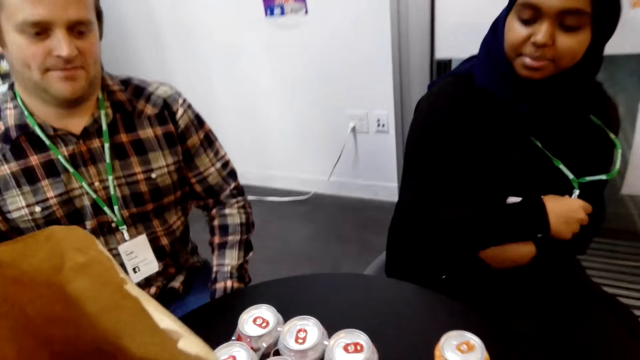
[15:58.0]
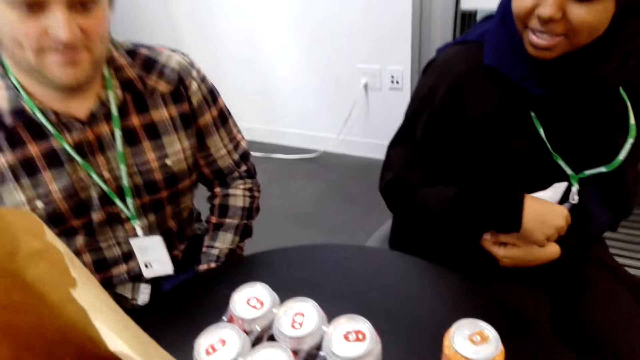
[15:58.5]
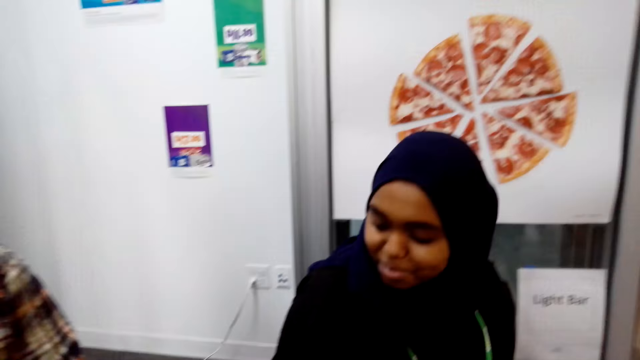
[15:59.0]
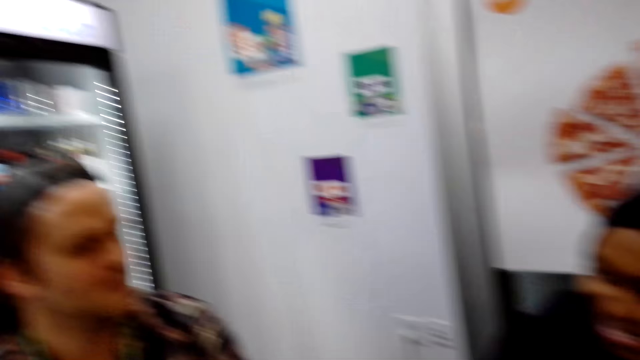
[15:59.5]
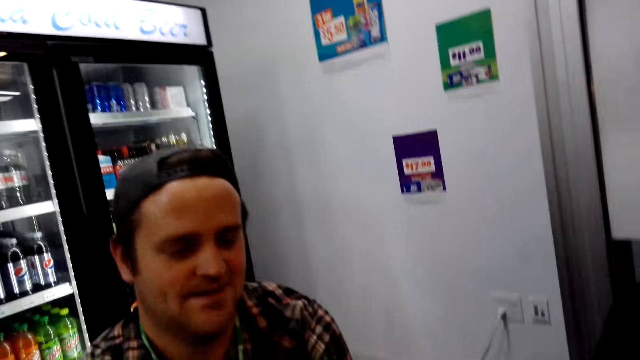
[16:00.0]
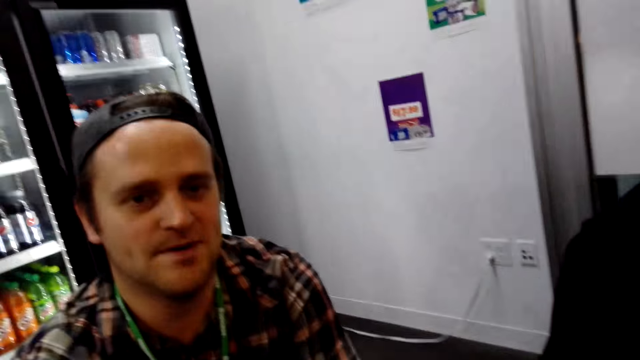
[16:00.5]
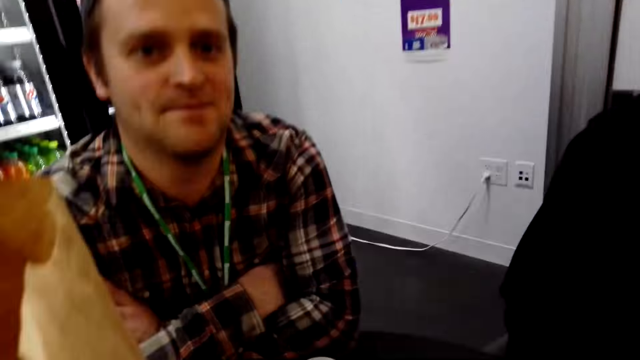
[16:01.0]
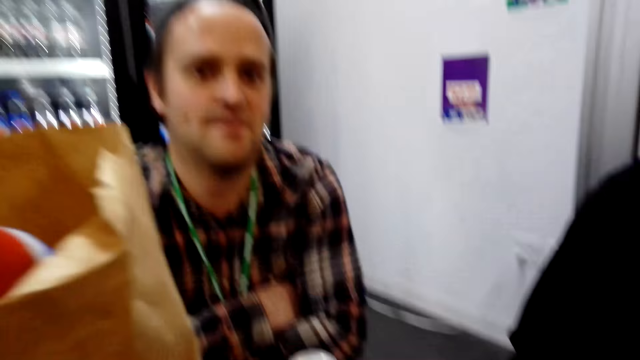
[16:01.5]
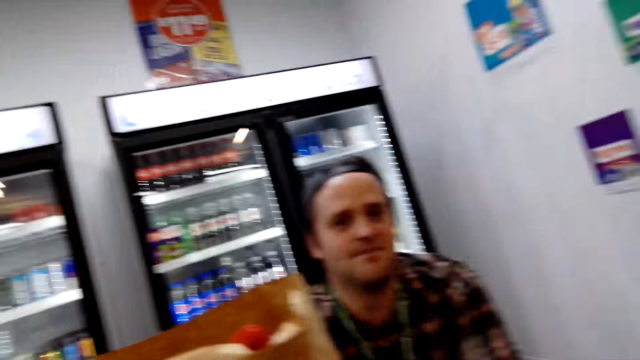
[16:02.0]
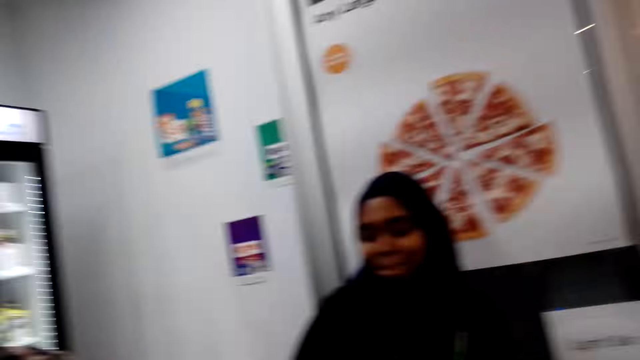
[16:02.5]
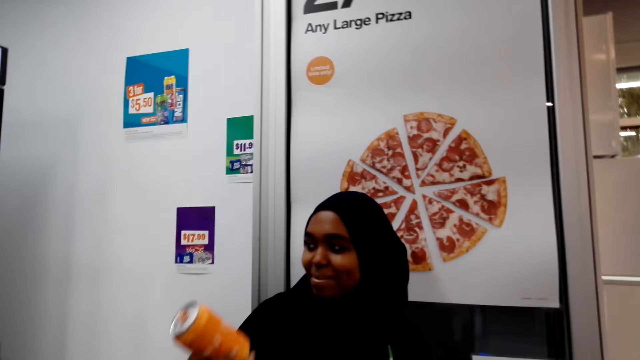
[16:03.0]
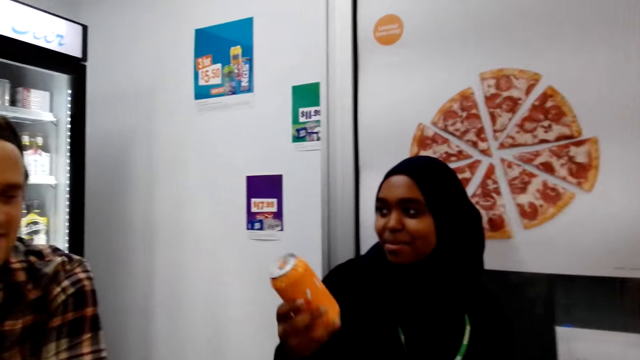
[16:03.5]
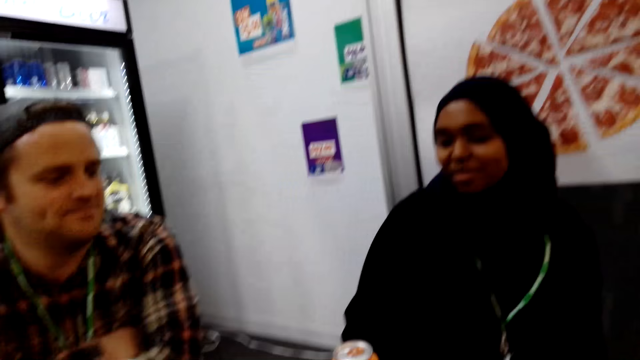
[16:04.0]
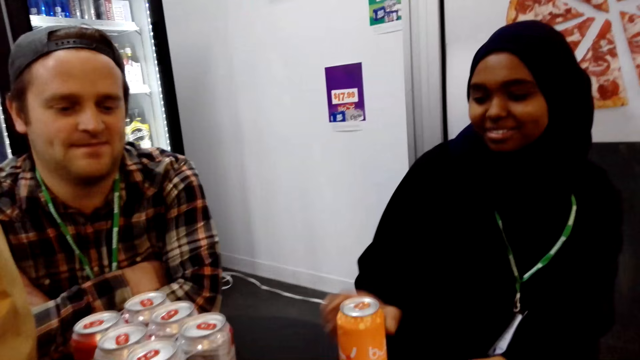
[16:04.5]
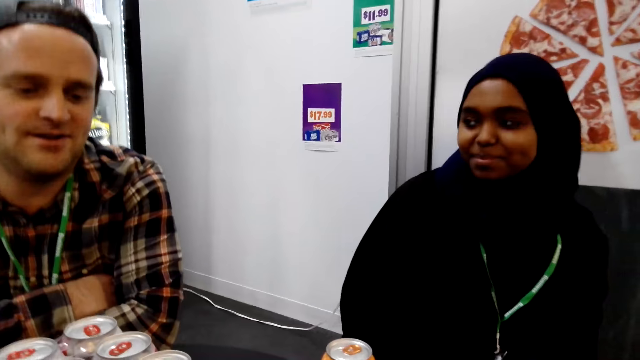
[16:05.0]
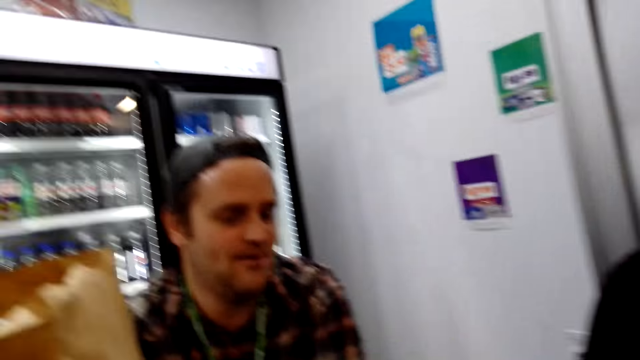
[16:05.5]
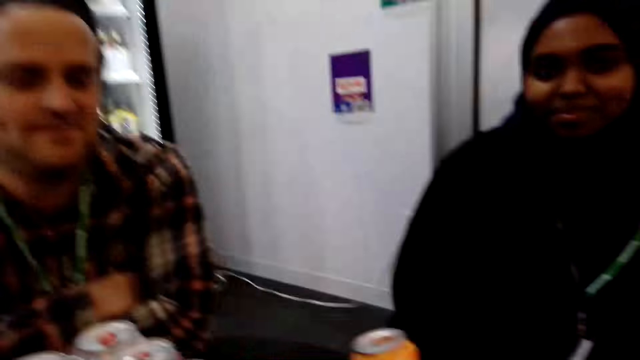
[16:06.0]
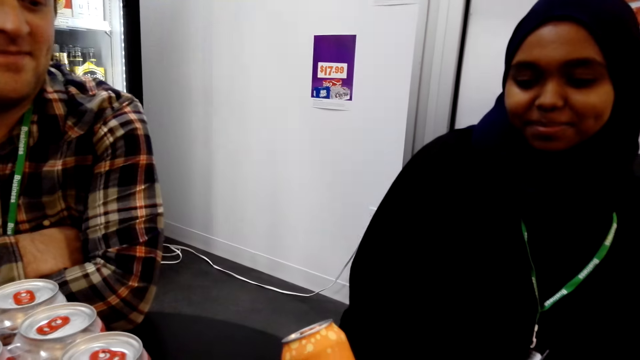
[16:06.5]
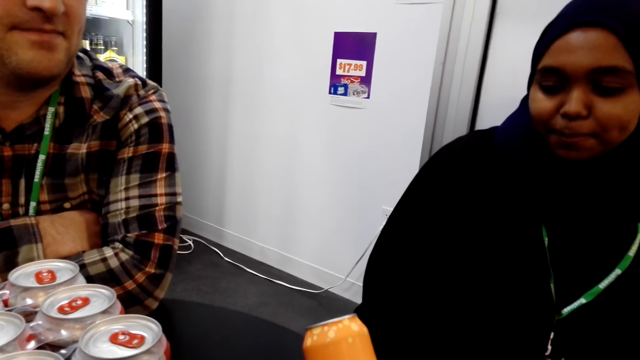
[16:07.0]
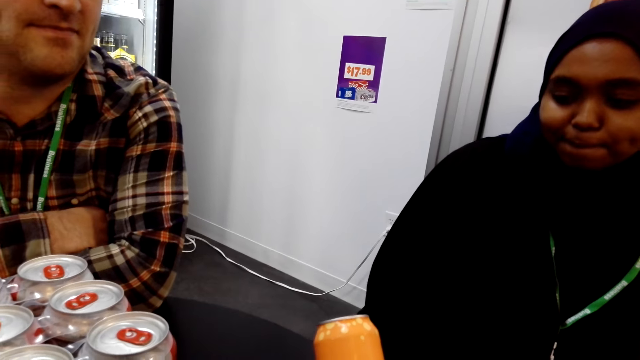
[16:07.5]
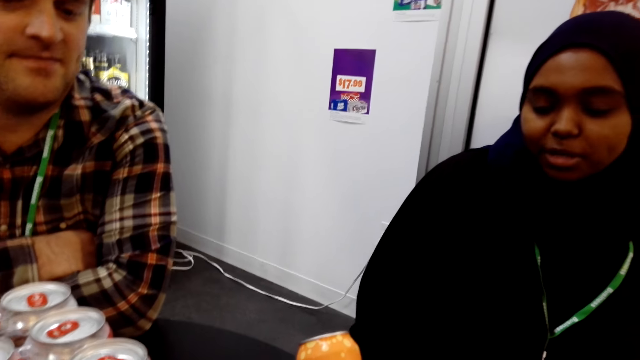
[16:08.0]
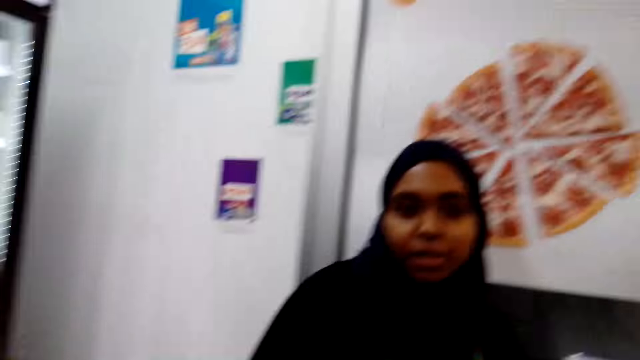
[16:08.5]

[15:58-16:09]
A man sits. Another man sits. The first man moves the bottle.

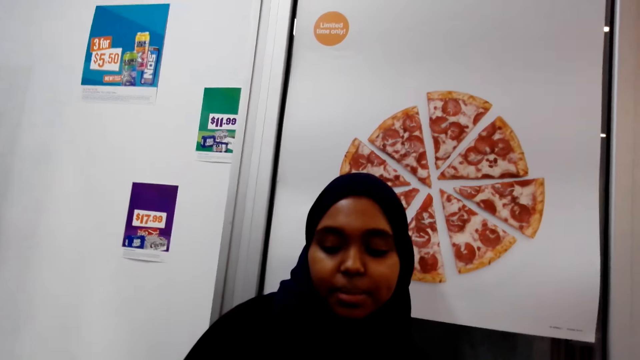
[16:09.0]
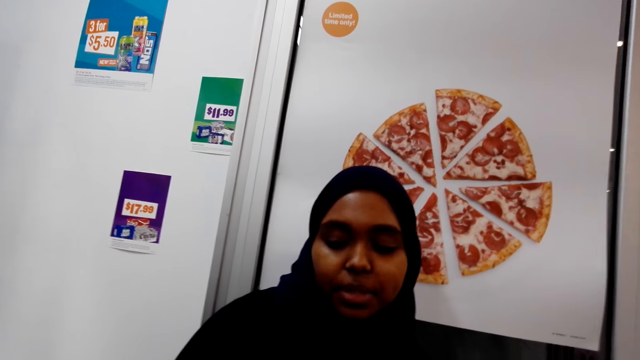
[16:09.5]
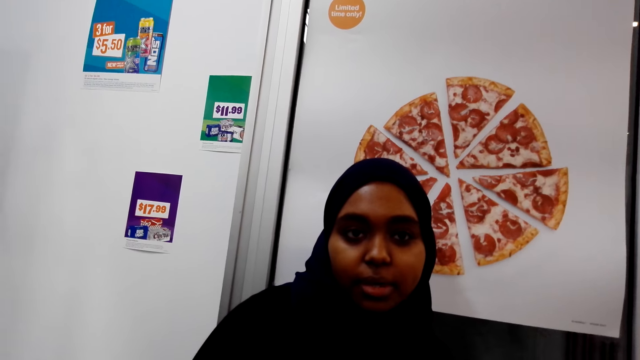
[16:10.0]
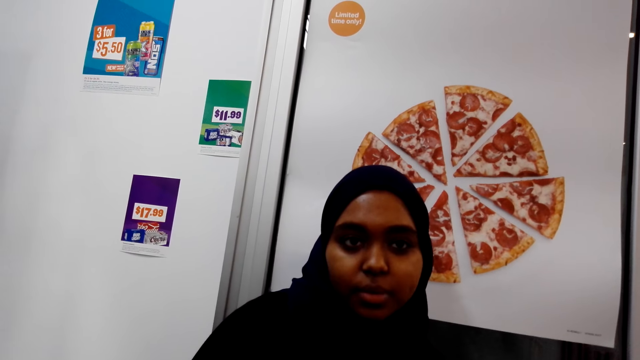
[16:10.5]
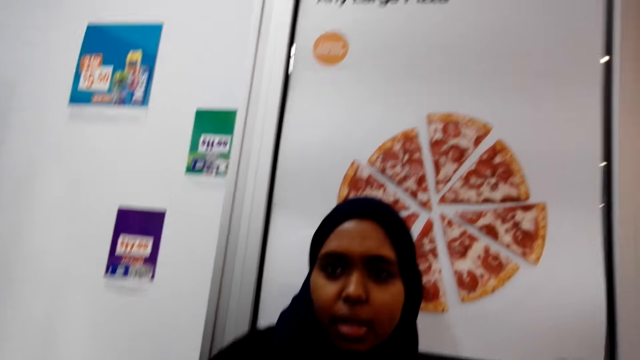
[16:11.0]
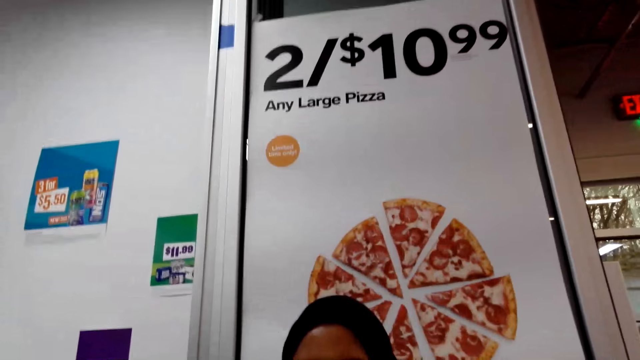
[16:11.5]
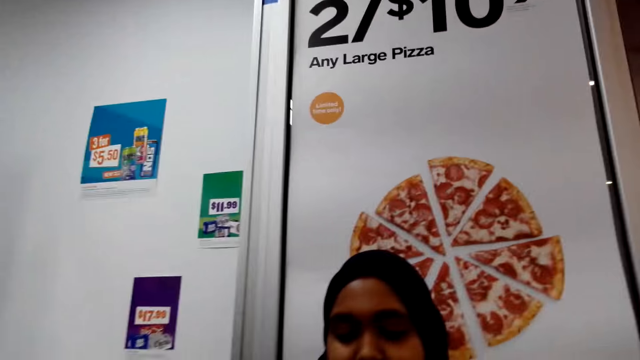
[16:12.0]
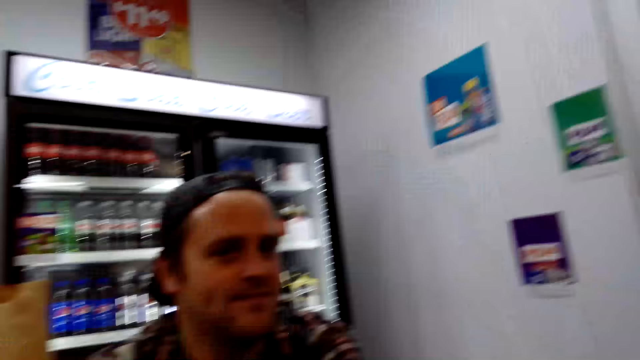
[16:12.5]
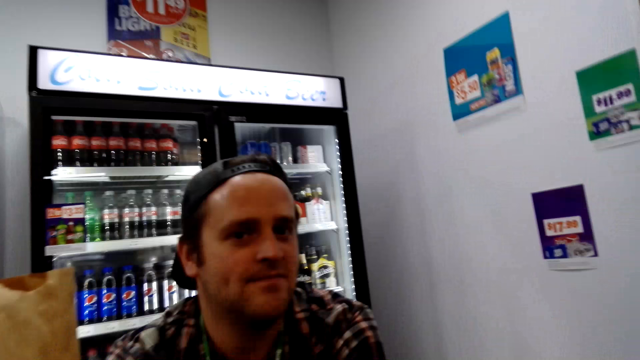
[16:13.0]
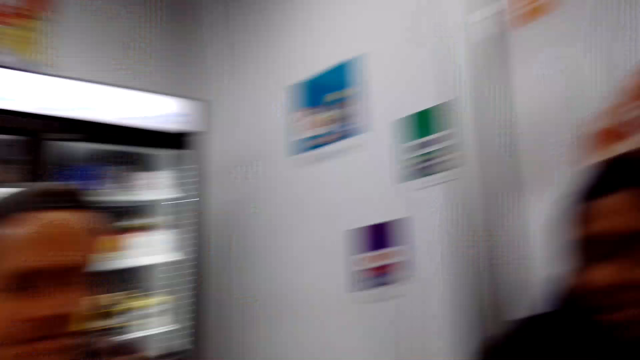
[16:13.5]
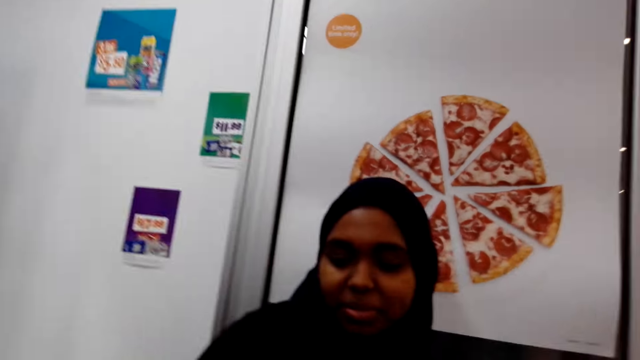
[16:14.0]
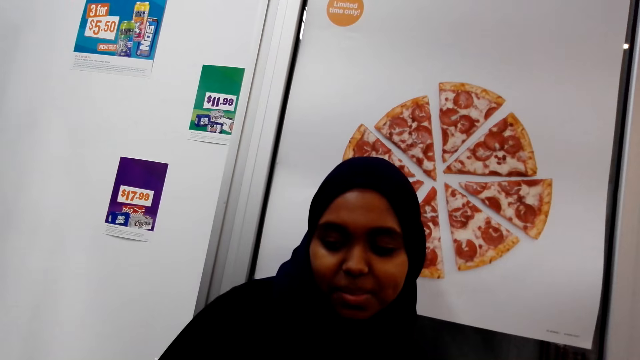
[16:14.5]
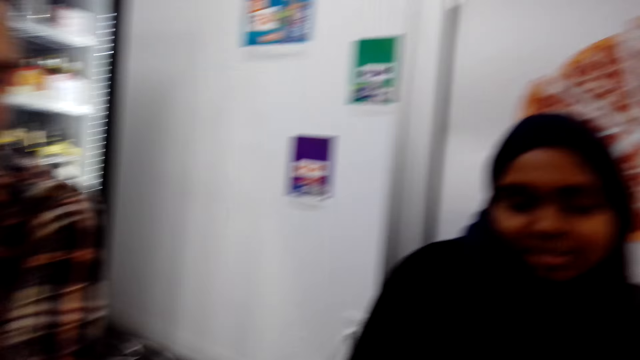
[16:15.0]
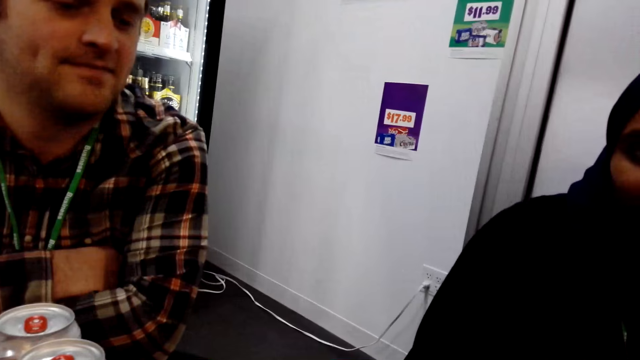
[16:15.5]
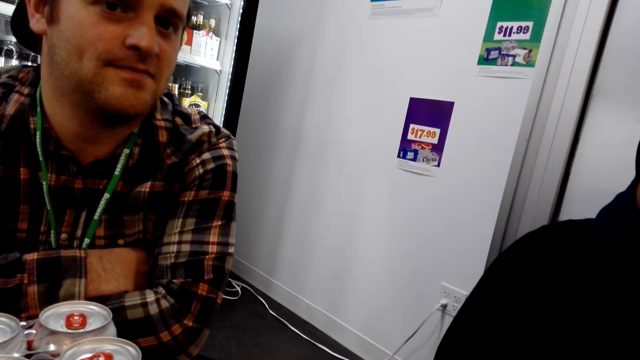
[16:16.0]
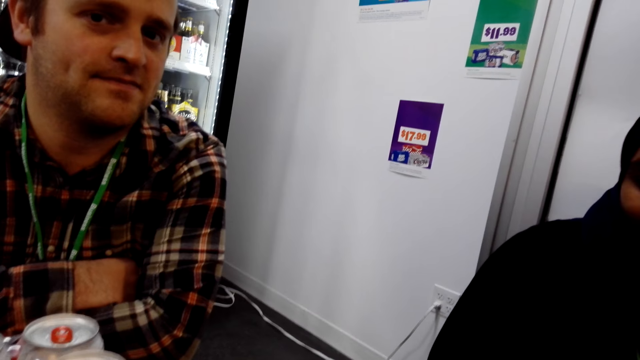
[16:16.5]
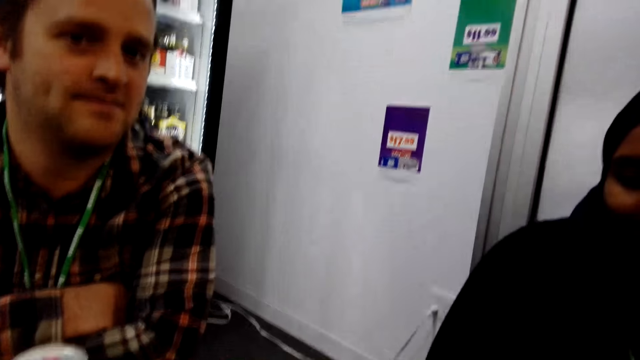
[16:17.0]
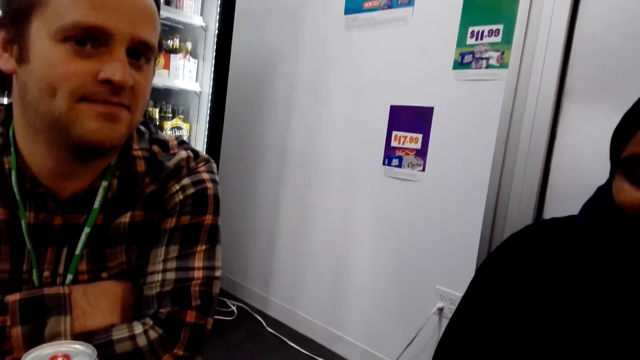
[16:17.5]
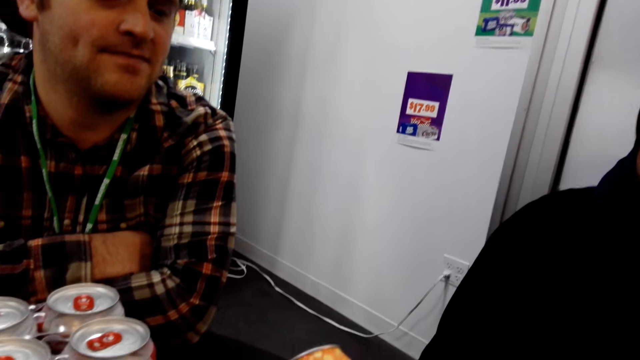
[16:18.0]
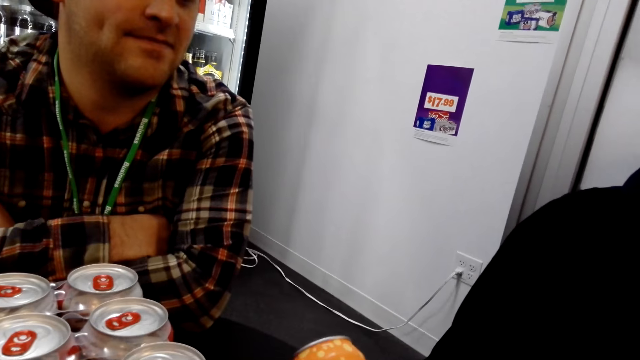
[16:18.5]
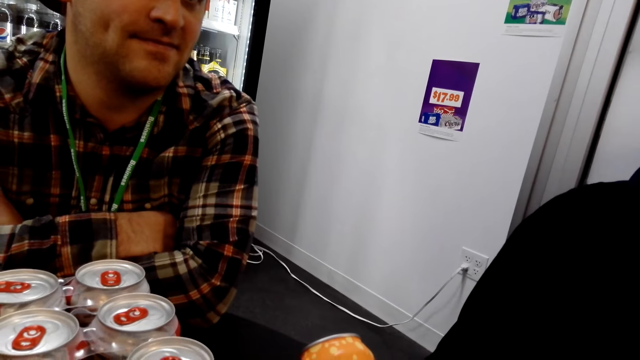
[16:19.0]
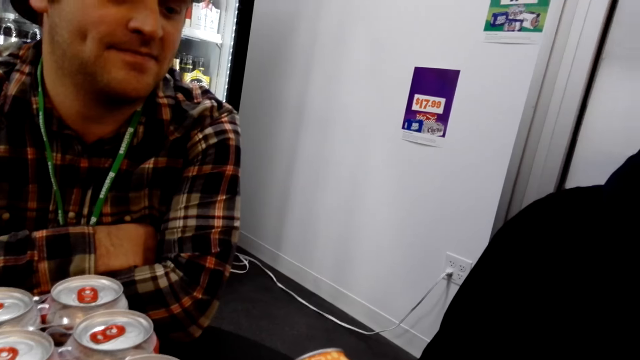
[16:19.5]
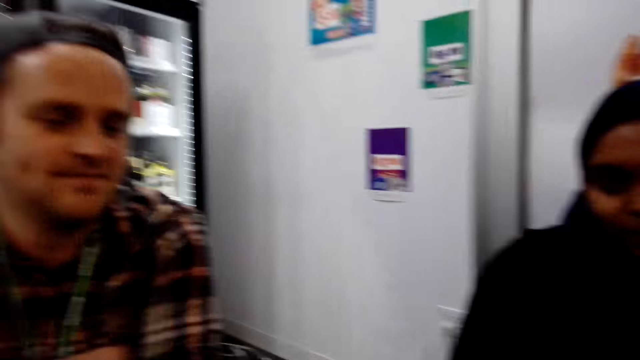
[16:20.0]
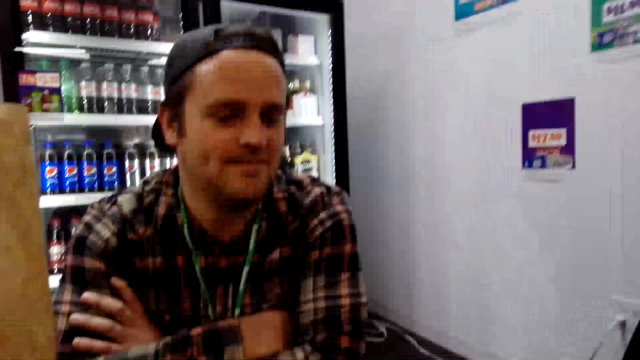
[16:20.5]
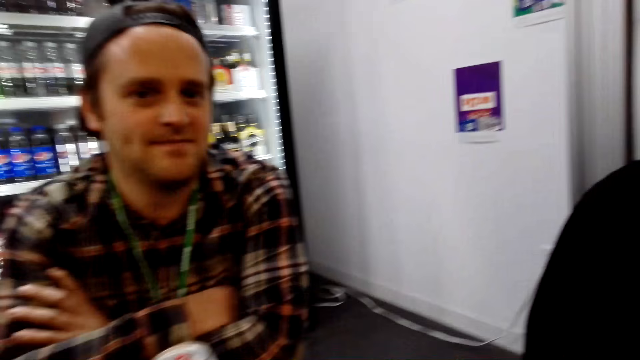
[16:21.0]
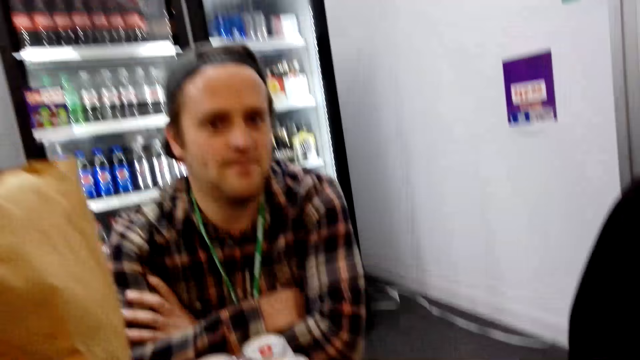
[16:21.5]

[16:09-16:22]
A man talks to the camera wearer.
